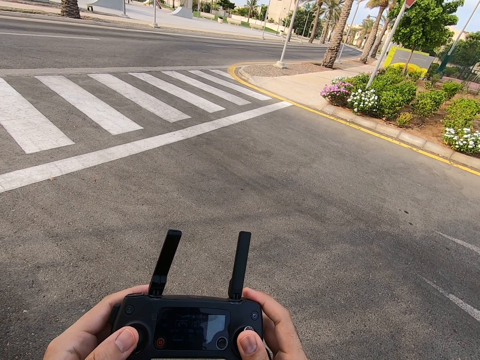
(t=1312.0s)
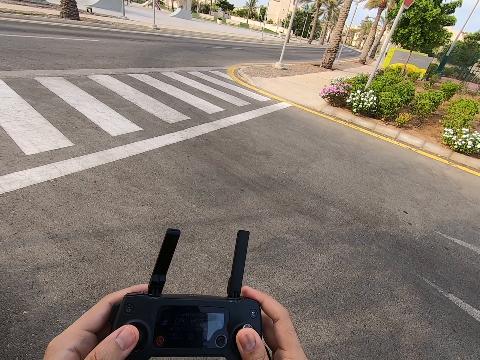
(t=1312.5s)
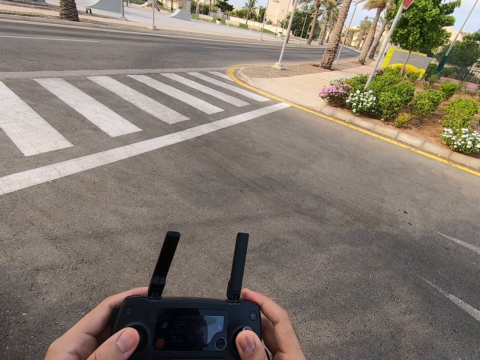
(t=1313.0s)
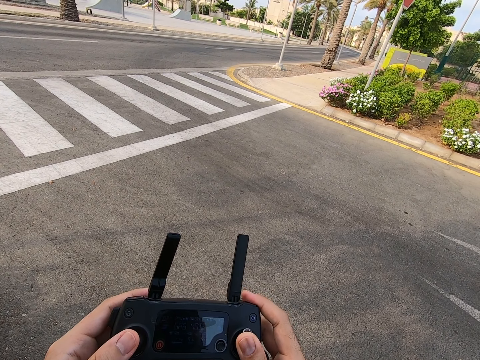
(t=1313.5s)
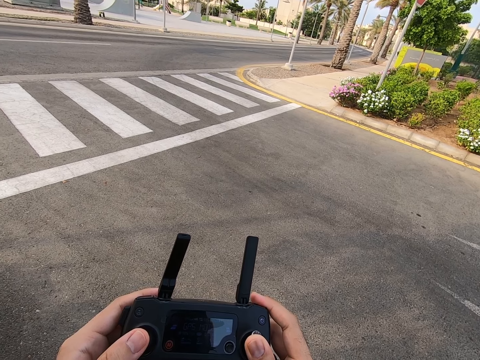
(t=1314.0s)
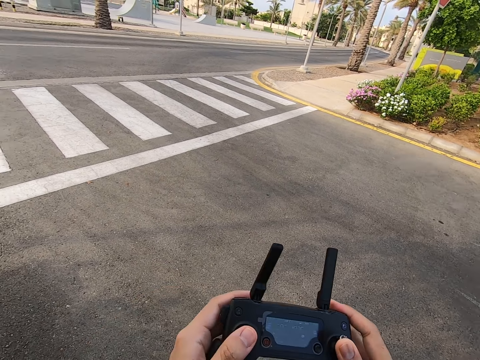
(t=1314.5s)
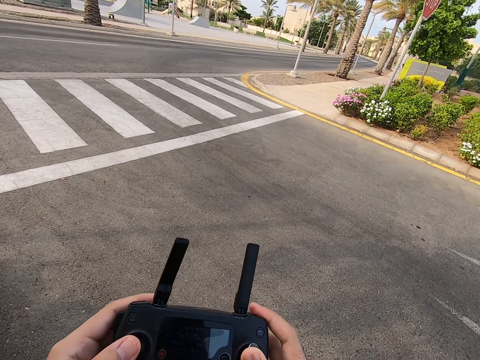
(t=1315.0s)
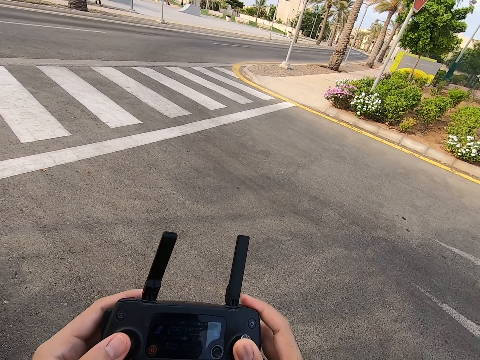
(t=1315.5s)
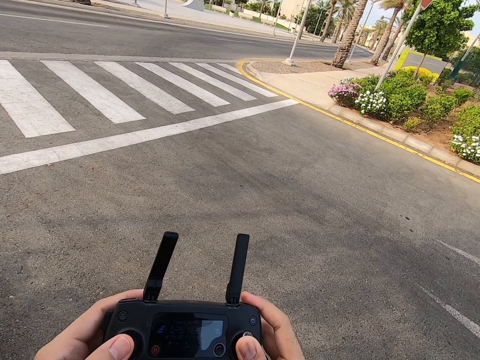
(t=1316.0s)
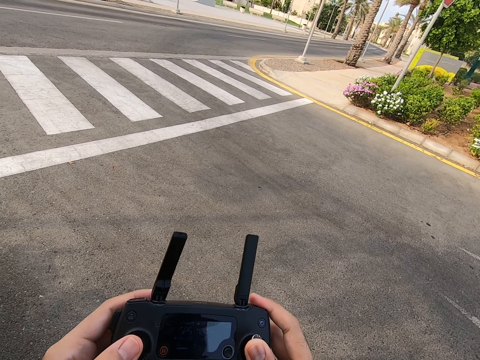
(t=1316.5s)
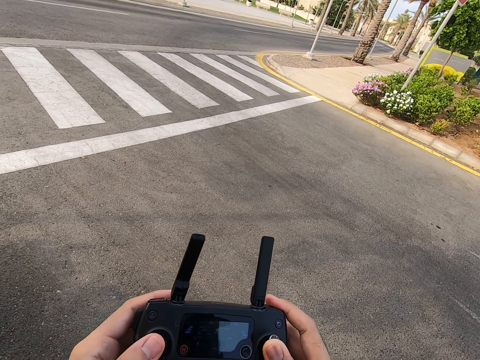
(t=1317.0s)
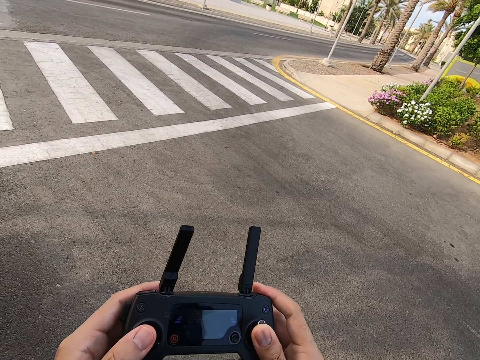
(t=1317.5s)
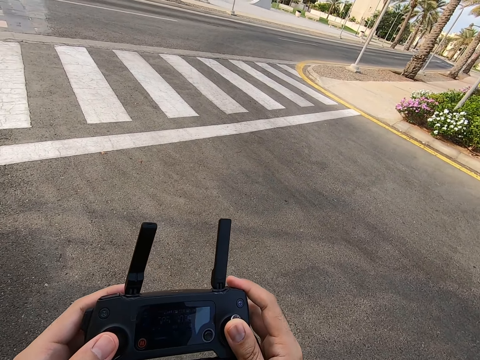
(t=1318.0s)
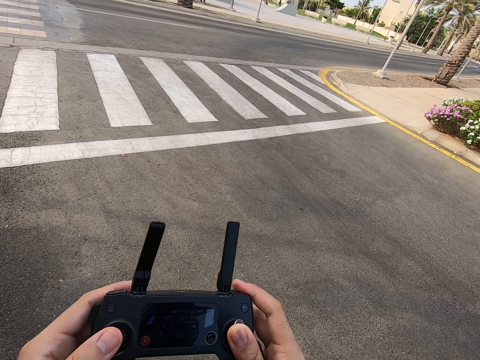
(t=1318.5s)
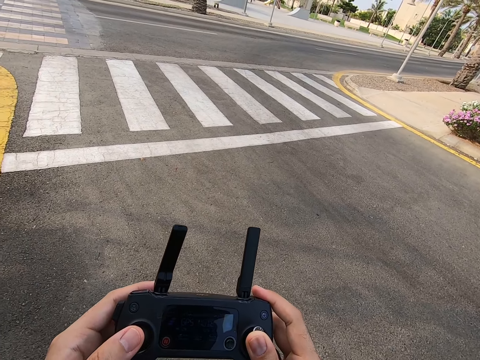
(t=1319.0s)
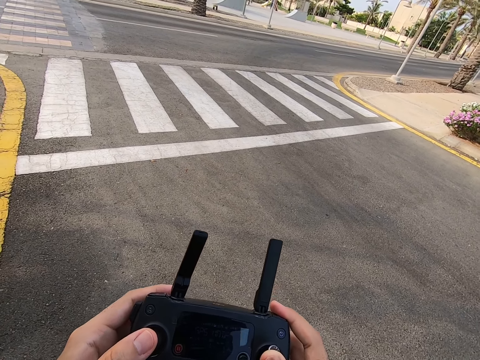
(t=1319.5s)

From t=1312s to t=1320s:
The camera wearer moves the drone control. They press the drone controller.

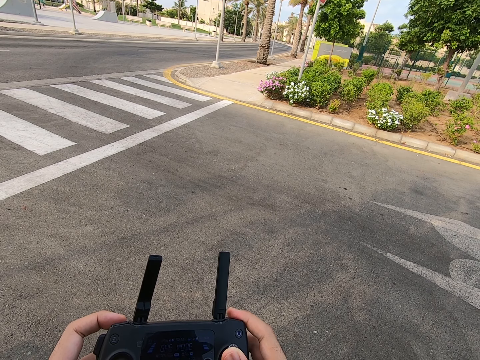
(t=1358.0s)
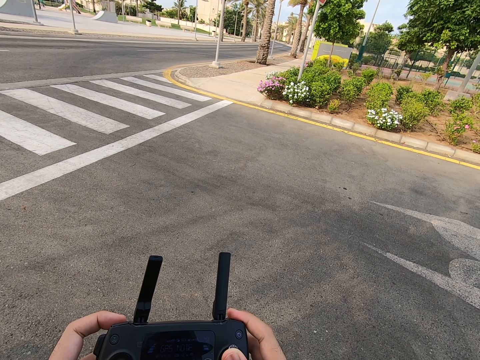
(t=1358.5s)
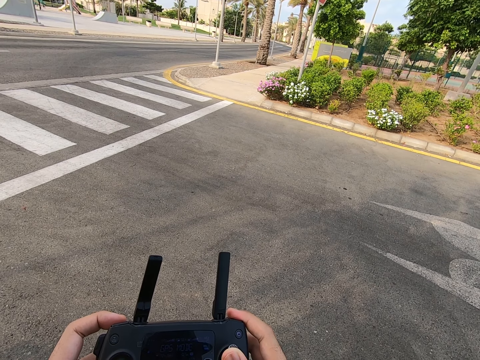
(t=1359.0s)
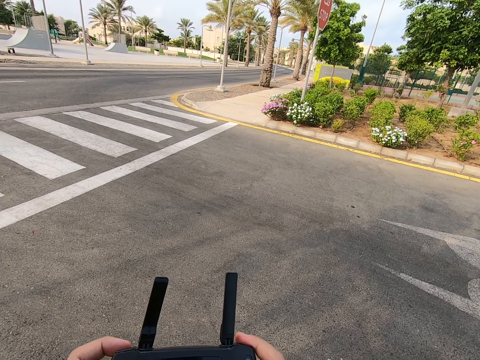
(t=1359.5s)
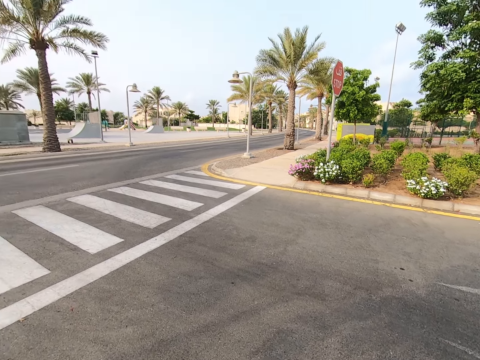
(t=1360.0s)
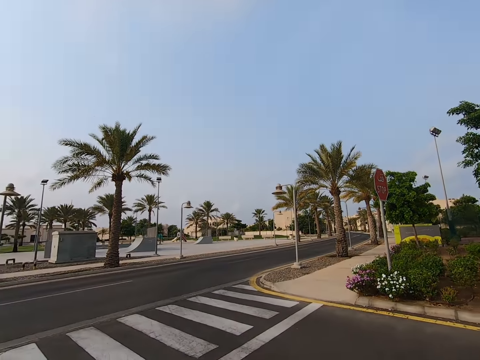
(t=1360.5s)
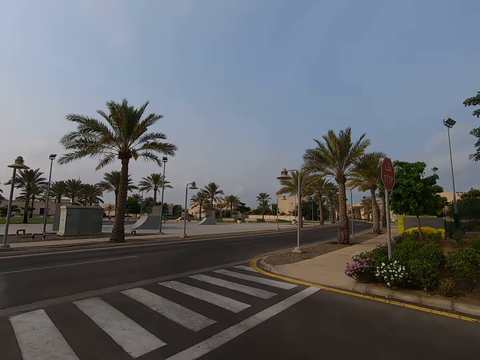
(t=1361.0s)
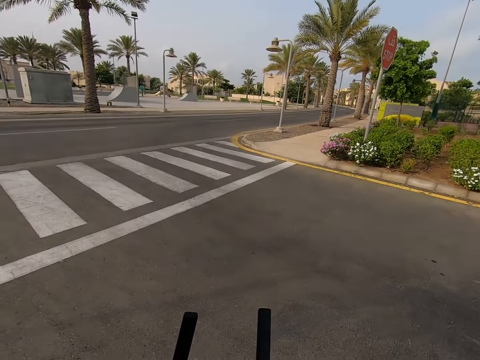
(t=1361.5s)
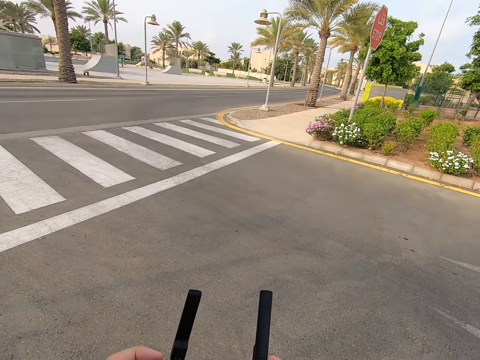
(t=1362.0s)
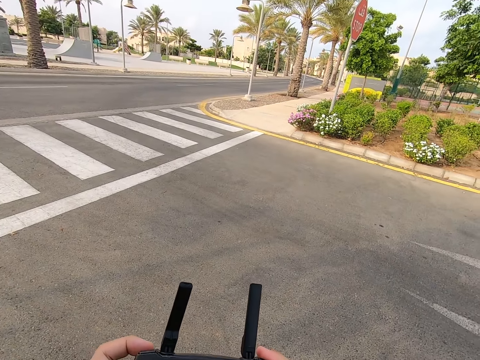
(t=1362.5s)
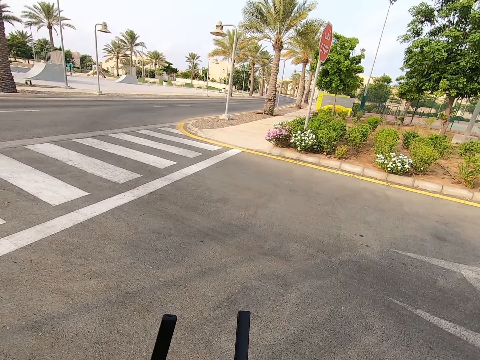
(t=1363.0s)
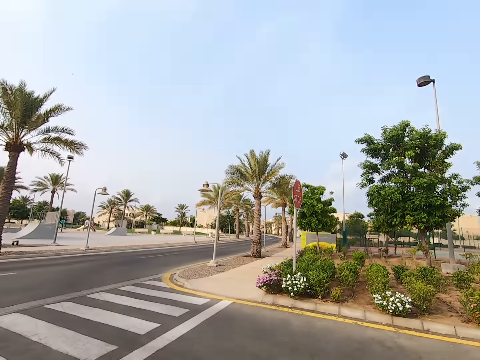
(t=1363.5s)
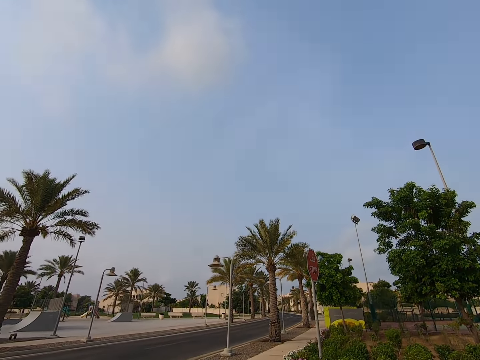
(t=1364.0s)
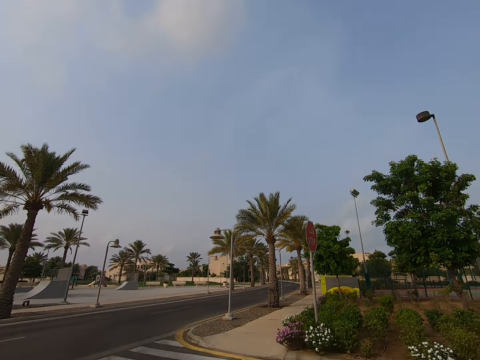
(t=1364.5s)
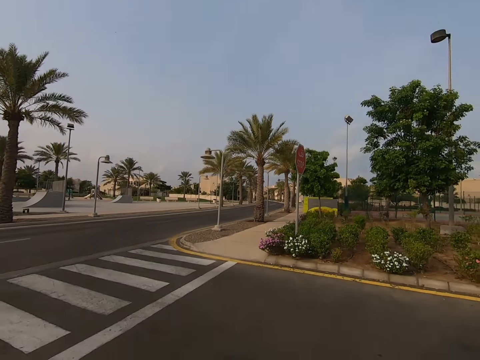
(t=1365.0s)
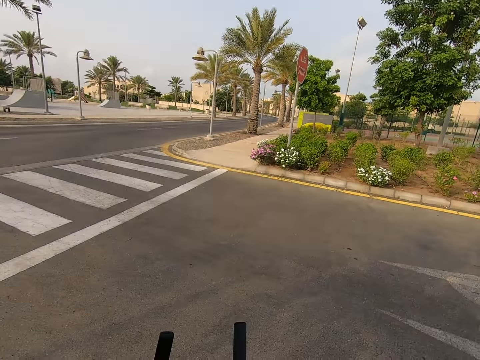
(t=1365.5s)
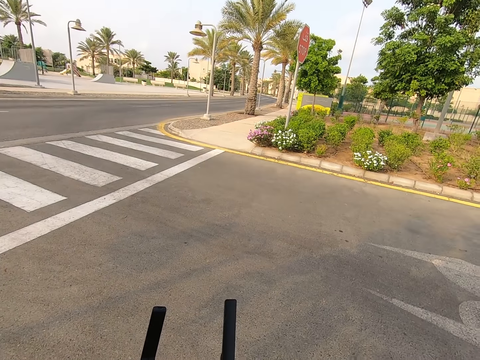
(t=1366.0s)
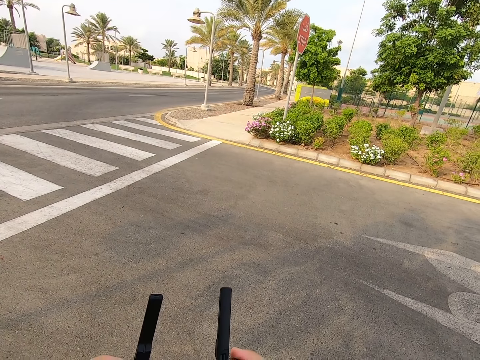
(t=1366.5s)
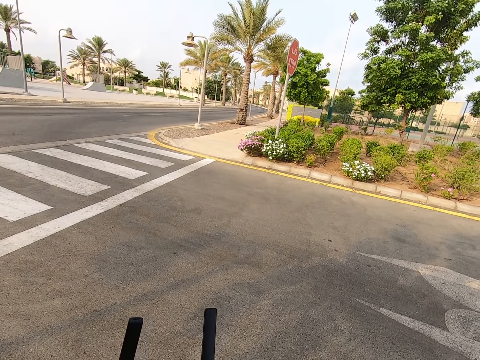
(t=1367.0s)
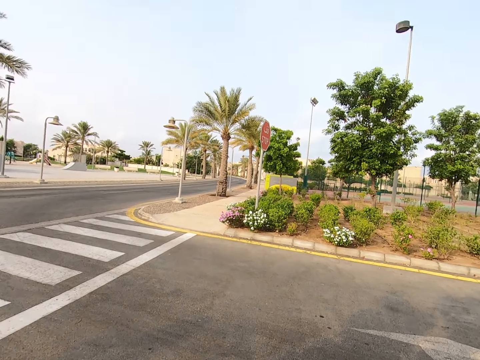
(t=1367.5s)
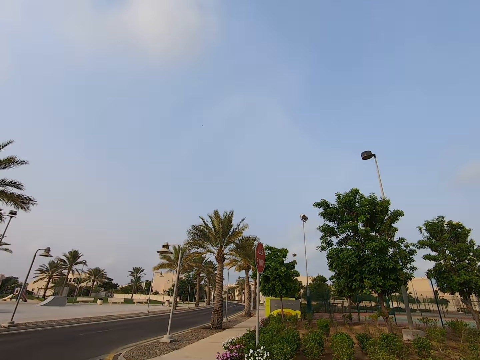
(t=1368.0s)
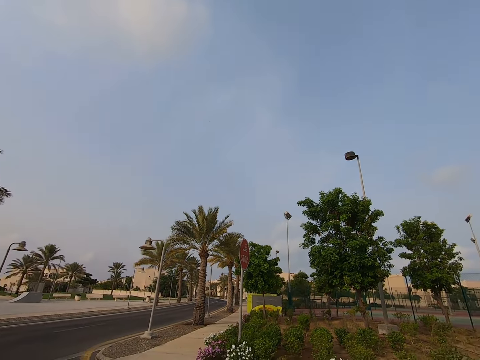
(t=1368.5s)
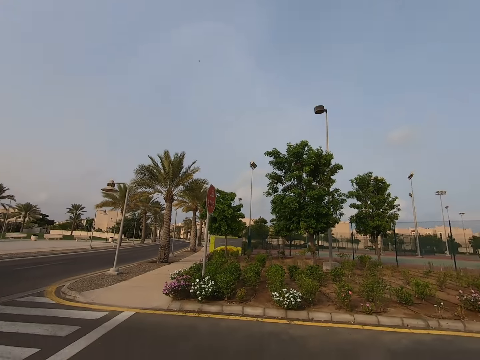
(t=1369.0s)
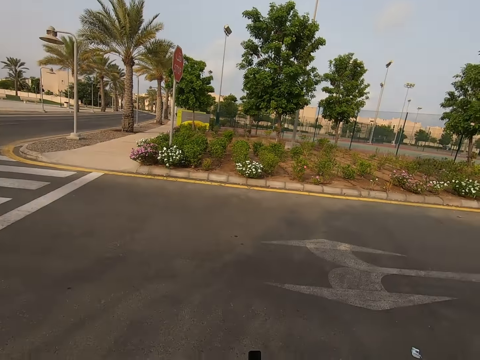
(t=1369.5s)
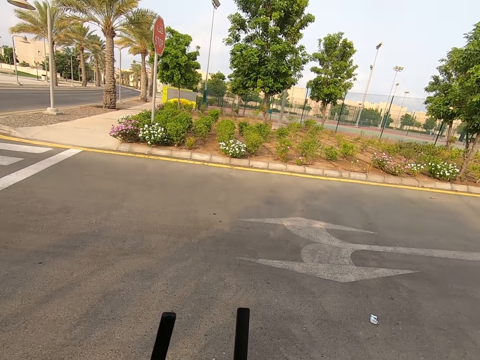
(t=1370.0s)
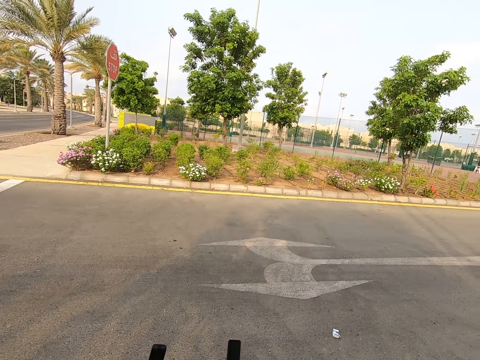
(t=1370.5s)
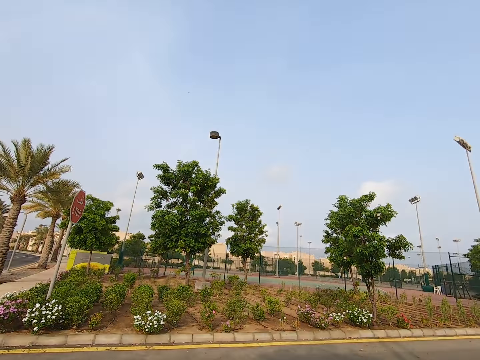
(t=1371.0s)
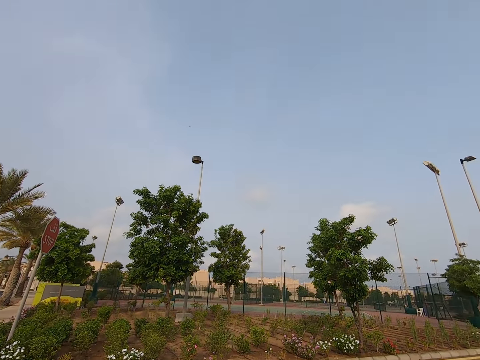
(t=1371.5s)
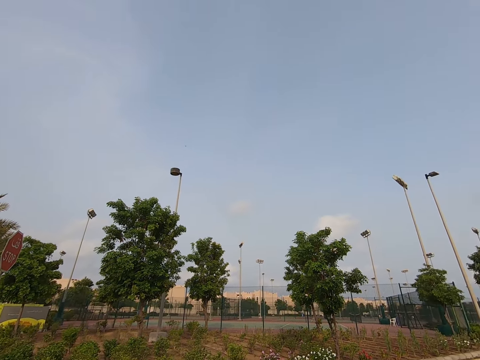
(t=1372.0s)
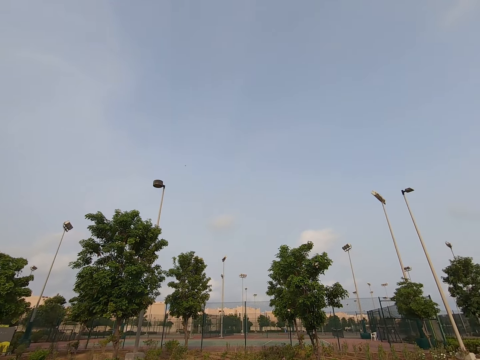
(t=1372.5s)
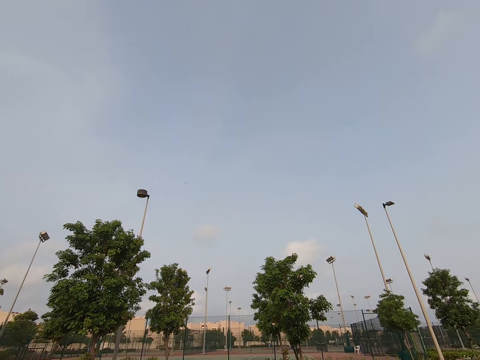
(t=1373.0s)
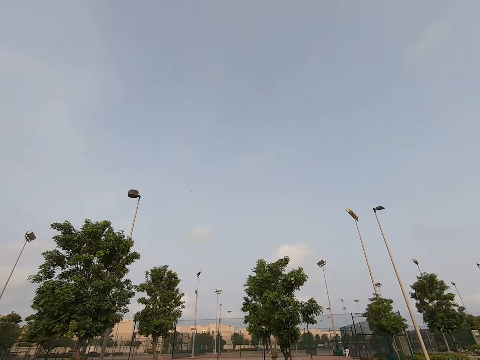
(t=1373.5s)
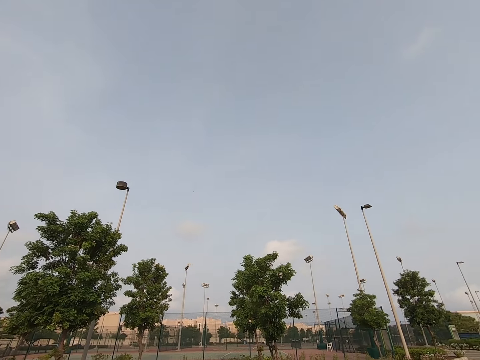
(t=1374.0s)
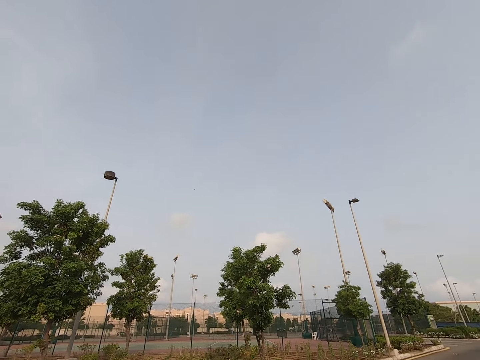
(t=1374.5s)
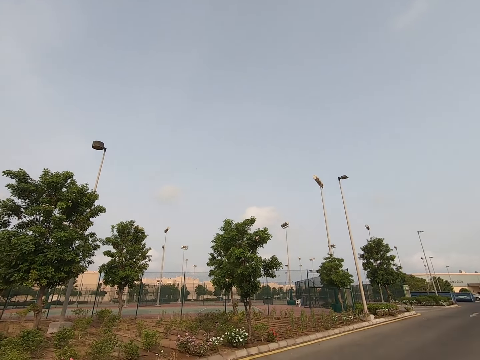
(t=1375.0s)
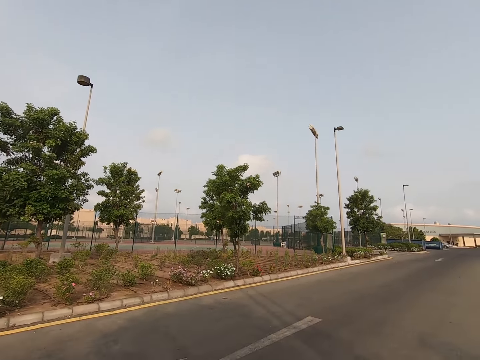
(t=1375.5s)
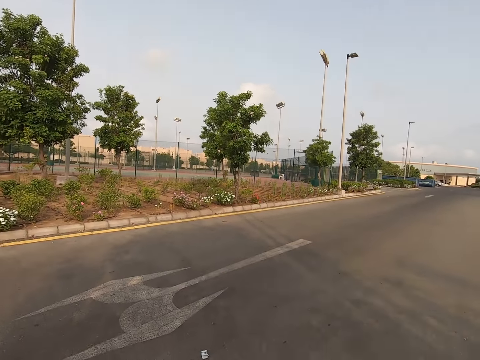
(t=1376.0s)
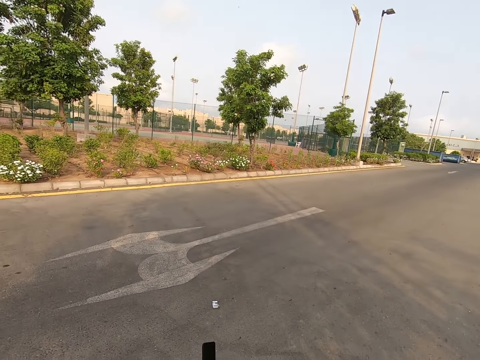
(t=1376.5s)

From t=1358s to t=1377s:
The camera wearer looks around. They press the drone controller. They look around. They press the drone controller. They look around. They press the drone controller. They look around.
